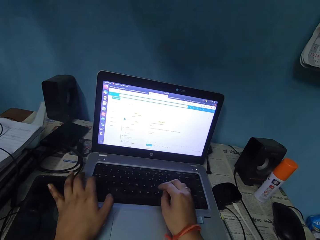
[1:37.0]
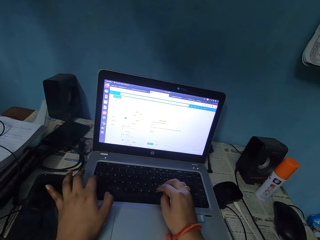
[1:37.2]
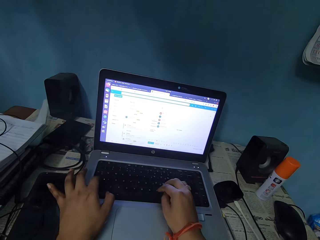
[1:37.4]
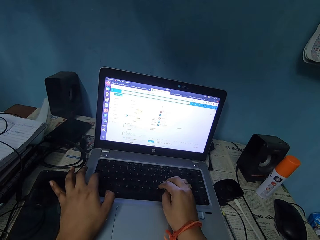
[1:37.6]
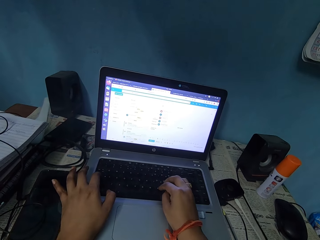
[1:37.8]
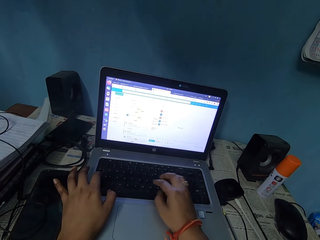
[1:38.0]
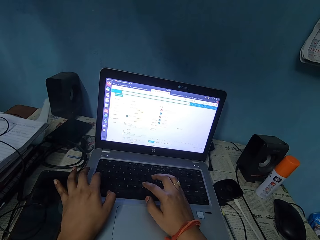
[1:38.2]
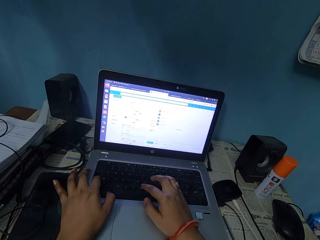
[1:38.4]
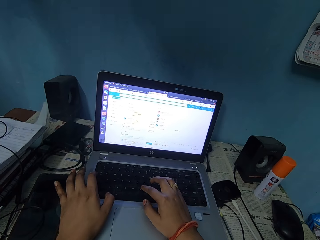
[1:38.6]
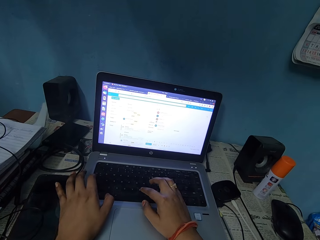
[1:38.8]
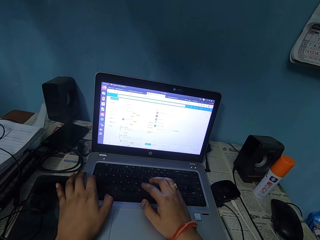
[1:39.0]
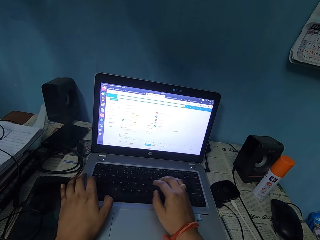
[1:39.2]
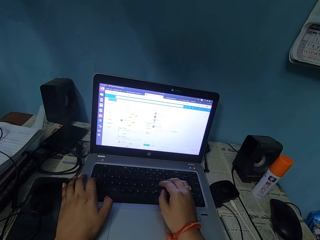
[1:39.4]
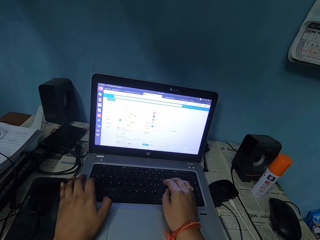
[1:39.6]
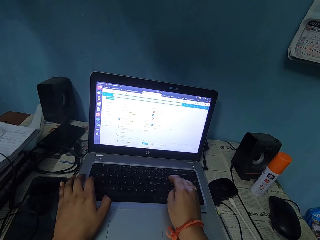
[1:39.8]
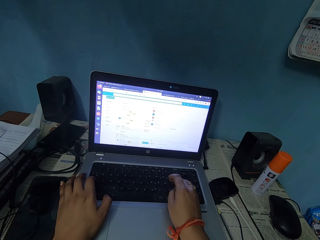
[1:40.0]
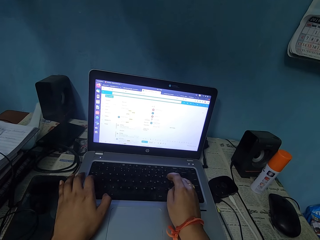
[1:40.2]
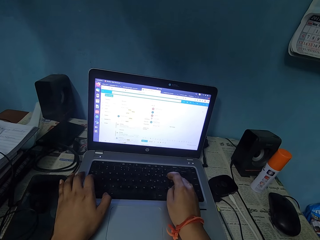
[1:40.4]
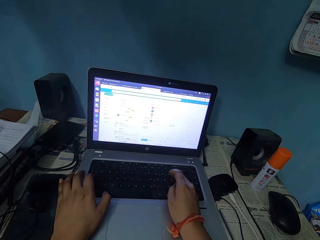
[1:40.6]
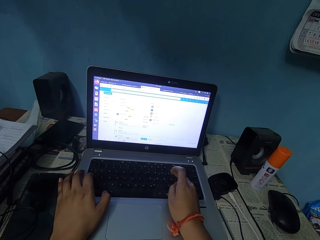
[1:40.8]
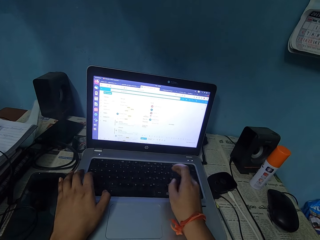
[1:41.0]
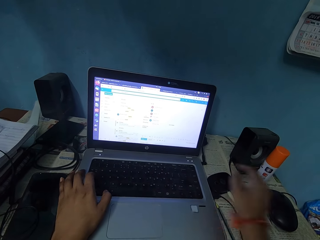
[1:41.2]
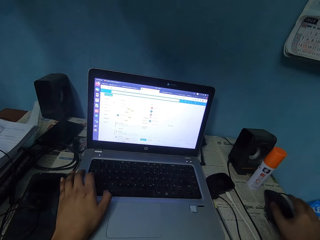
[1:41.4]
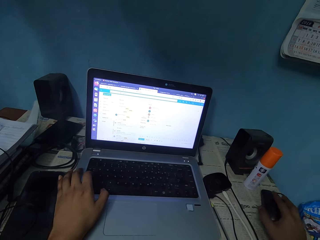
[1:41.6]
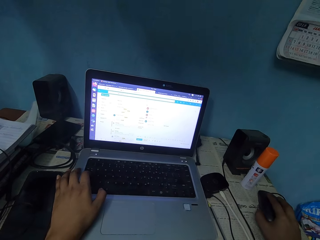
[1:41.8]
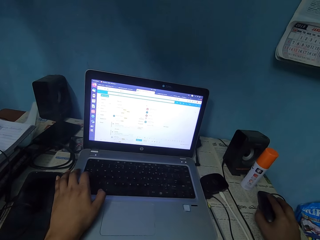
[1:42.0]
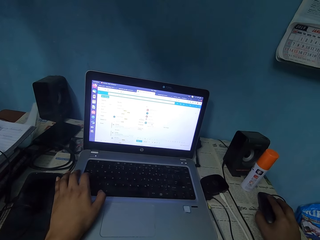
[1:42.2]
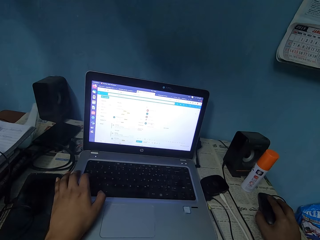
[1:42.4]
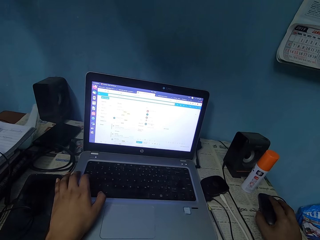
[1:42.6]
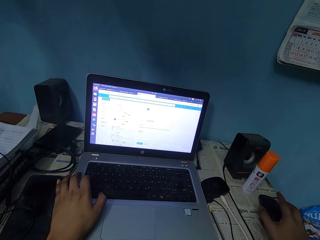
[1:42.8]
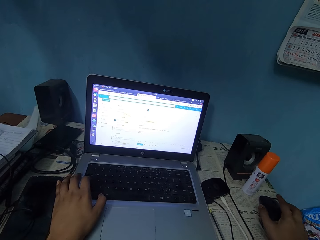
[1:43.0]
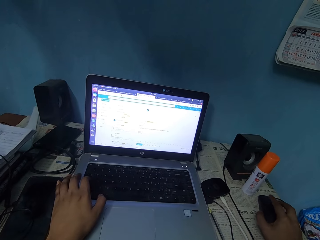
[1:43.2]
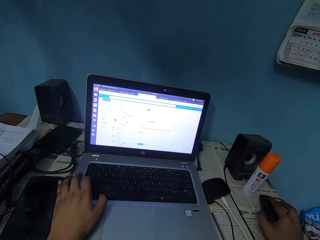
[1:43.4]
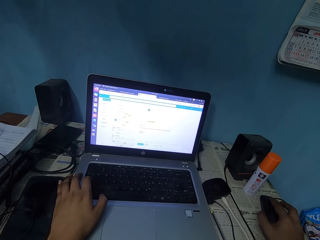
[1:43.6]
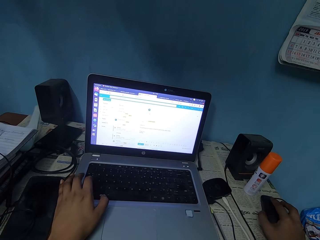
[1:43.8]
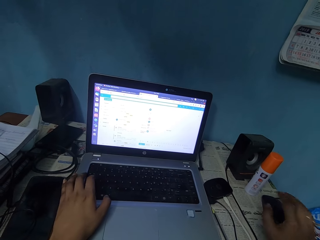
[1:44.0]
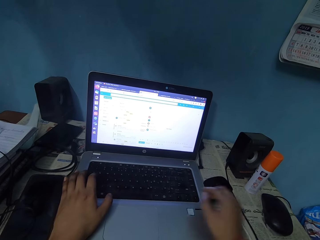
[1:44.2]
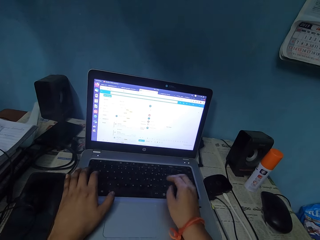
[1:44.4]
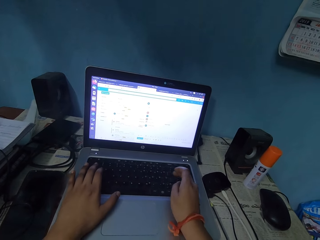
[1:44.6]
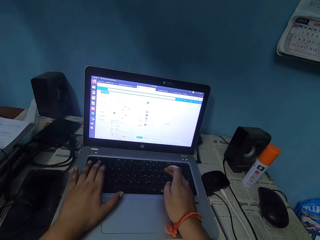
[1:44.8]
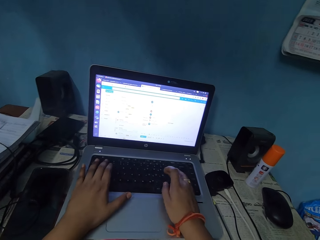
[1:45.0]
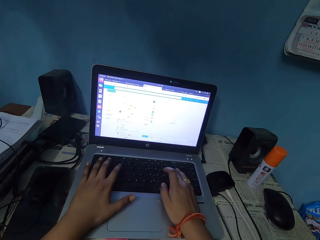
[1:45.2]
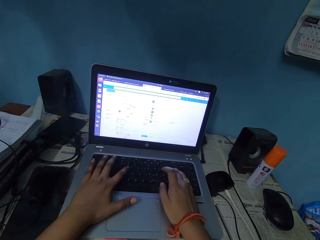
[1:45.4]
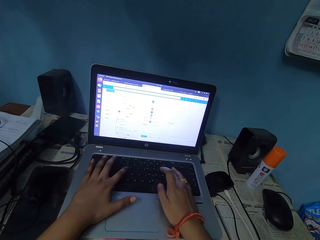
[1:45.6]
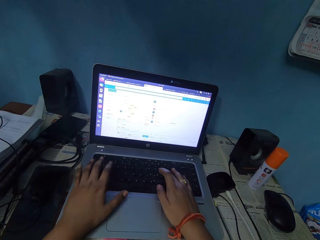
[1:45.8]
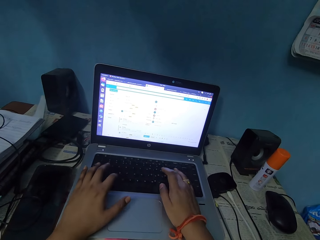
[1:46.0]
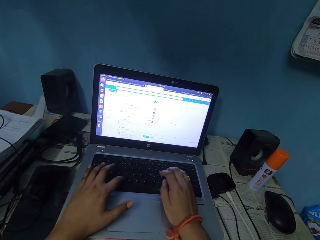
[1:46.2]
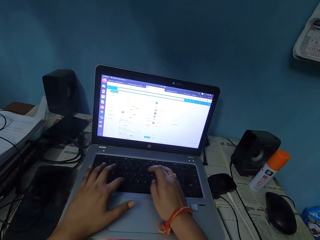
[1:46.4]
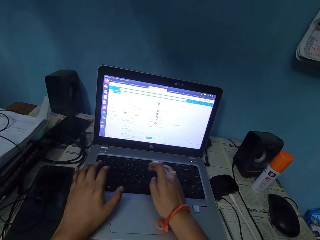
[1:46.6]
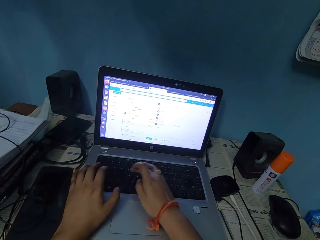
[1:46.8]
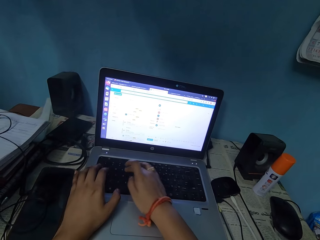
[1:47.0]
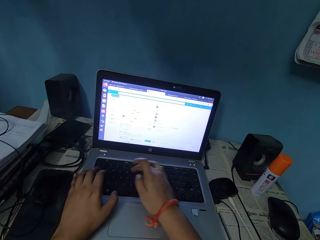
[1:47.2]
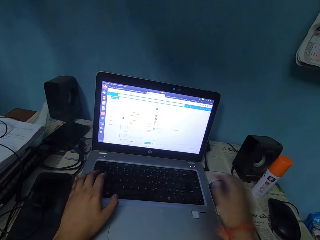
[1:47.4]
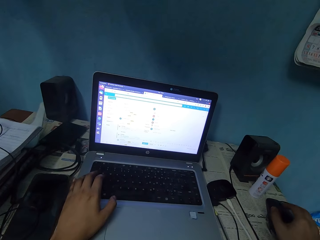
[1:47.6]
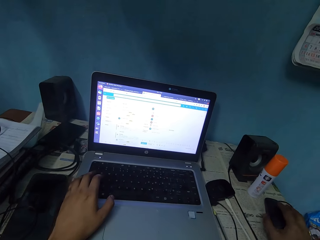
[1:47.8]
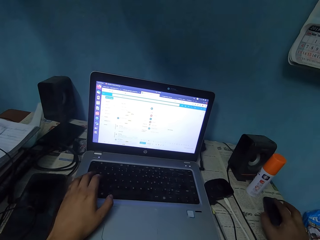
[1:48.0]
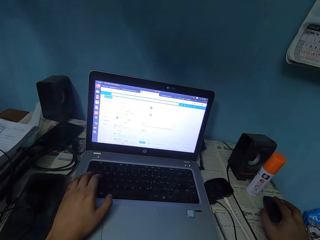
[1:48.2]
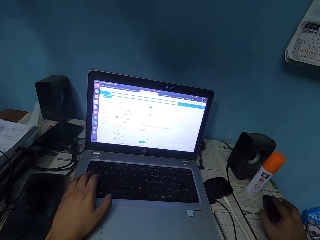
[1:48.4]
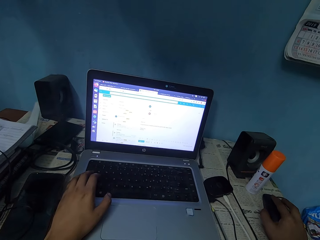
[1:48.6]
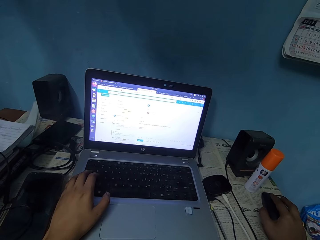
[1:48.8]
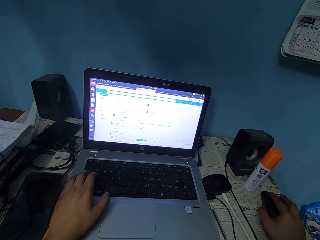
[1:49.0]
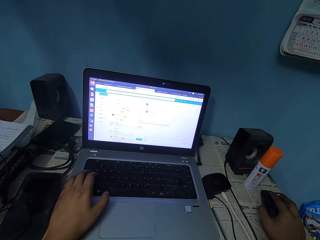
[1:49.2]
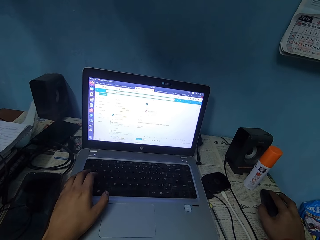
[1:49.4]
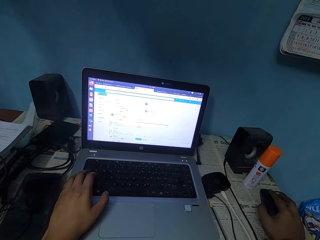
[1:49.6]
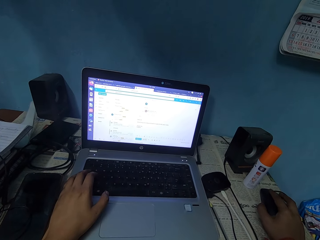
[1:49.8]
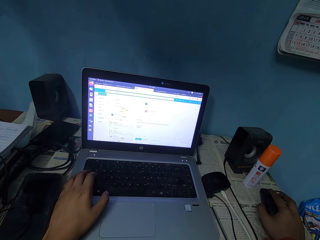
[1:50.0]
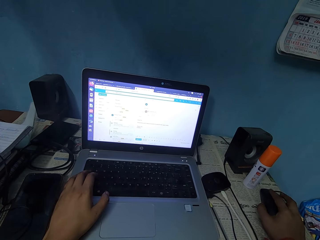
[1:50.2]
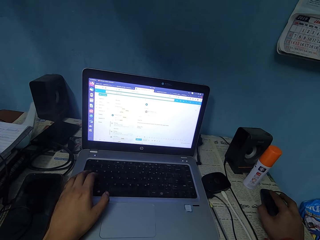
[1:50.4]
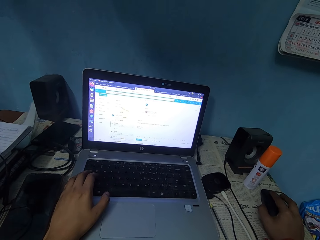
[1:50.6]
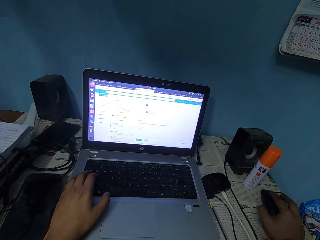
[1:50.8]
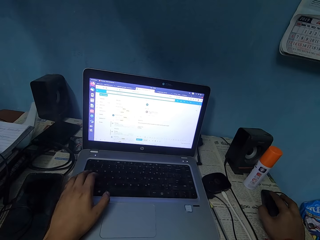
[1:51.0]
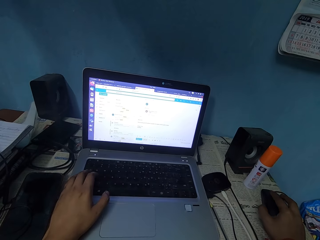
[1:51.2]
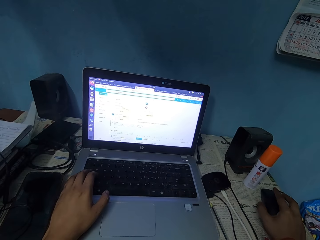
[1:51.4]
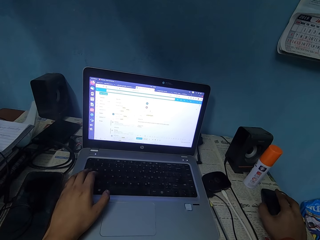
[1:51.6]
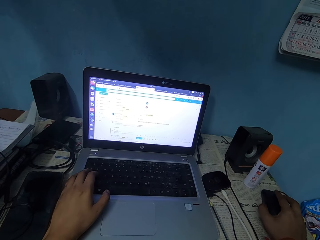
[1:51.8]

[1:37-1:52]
The camera wearer places her right hand on the laptop. She operates the laptop. She holds the mouse with her right hand. She operates the laptop. She places her right hand on the laptop. She operates the laptop. She holds the mouse with her right hand. She operates the laptop.

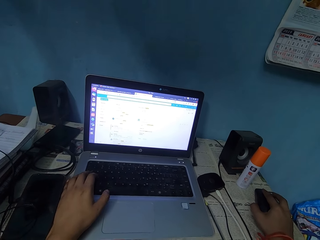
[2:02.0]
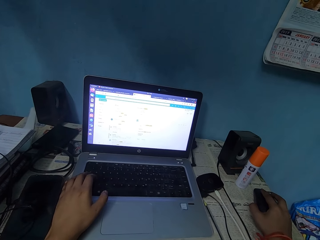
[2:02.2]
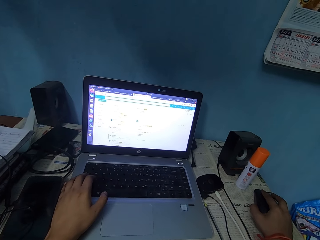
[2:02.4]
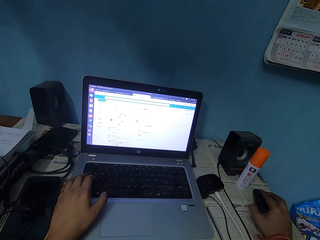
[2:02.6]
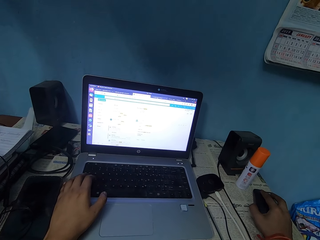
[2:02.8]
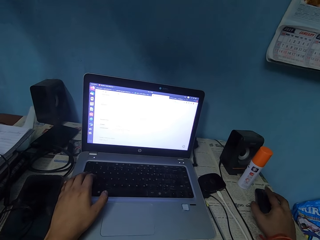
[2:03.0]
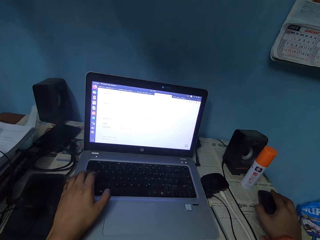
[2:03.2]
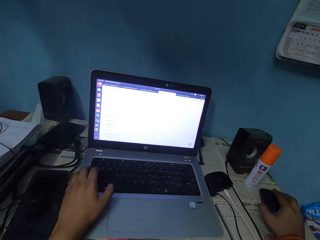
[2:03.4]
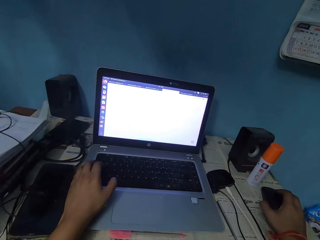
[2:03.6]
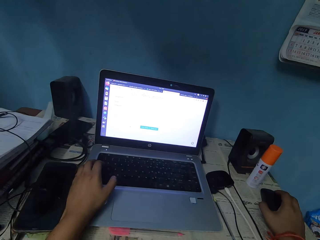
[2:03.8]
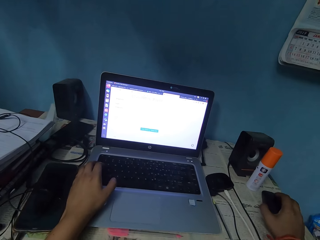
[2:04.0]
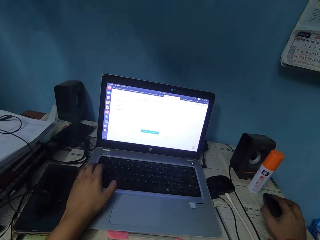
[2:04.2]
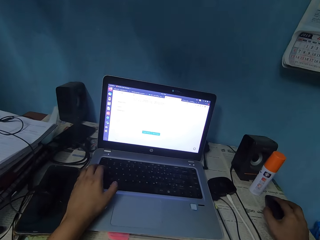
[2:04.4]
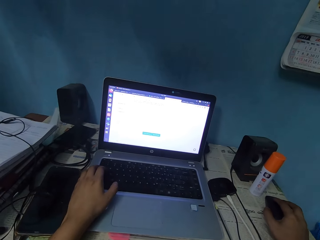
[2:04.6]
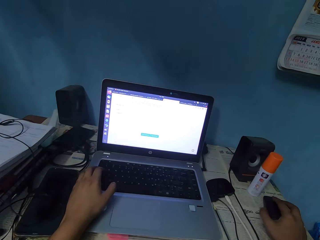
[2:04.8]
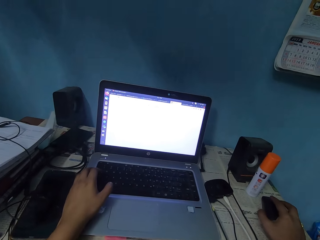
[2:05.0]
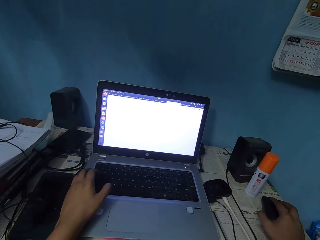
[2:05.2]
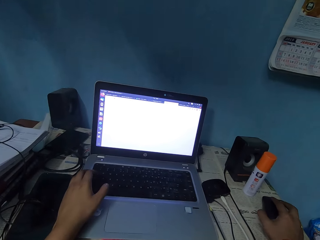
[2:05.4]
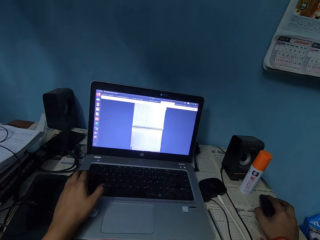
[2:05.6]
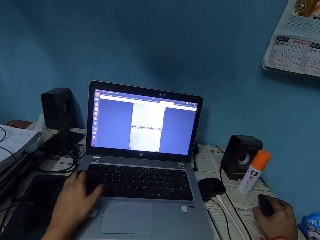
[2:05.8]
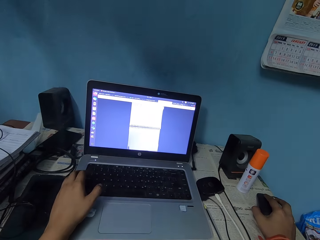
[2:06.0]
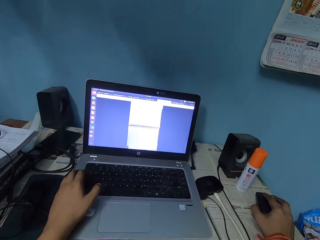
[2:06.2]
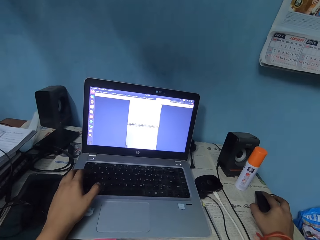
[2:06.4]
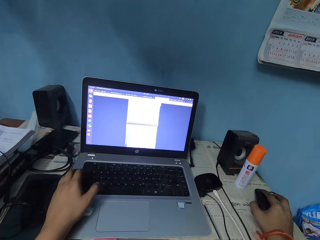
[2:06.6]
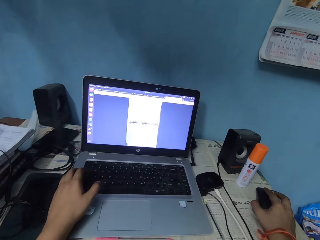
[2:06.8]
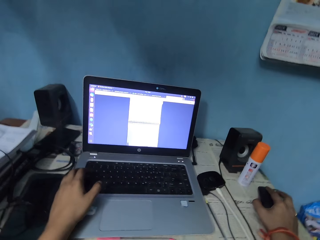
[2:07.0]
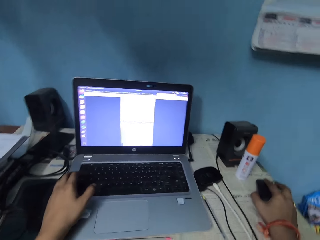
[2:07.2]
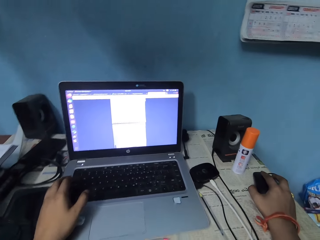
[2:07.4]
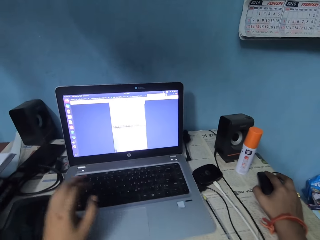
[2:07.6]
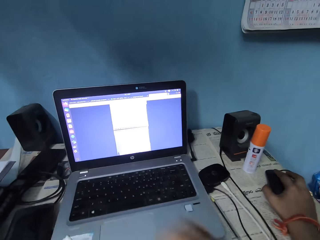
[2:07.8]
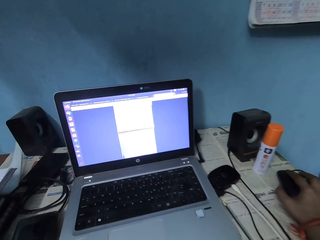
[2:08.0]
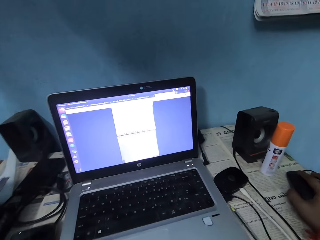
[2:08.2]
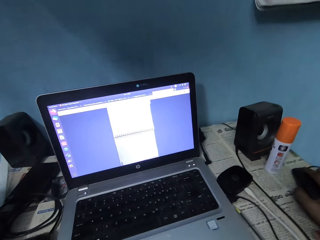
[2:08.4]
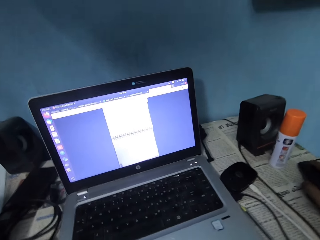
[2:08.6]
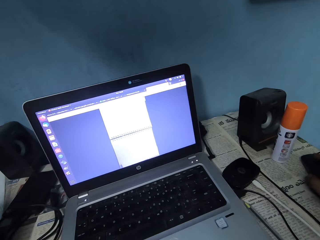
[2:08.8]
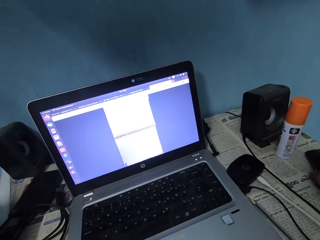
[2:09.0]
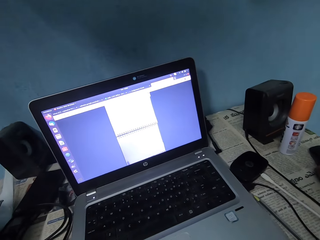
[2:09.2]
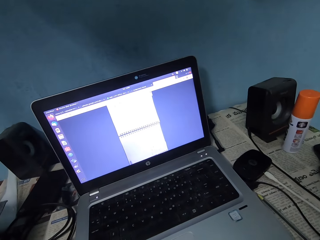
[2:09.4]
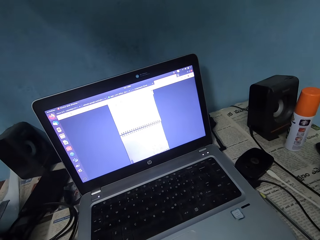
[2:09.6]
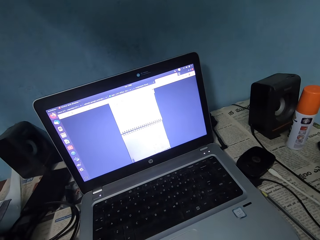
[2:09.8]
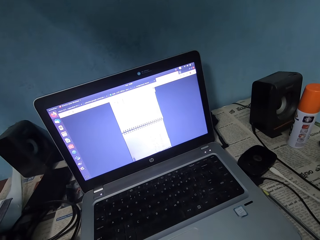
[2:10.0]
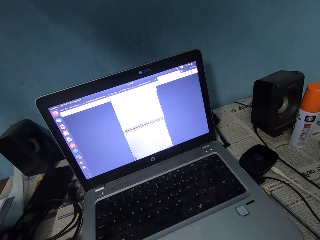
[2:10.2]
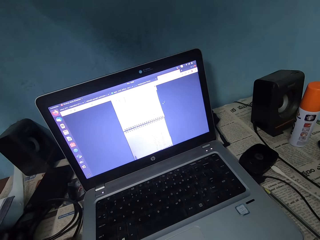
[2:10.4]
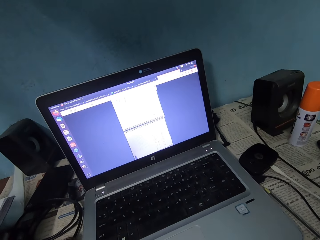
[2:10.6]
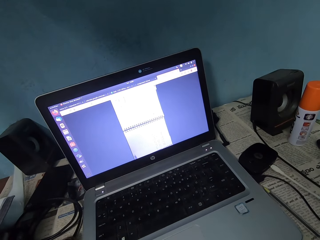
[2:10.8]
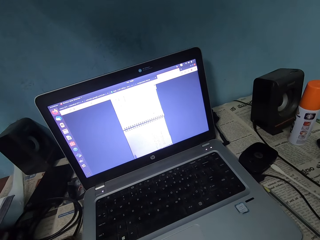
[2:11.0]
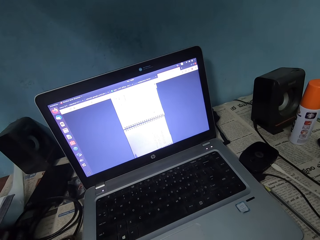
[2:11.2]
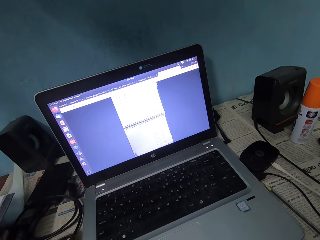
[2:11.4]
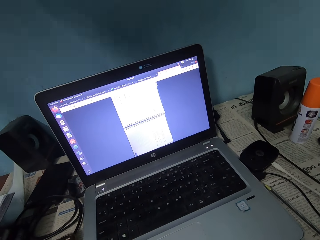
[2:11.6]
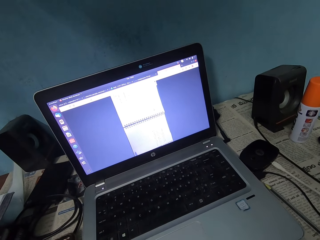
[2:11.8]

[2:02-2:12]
The camera wearer reaches for her face. She operates the laptop.
